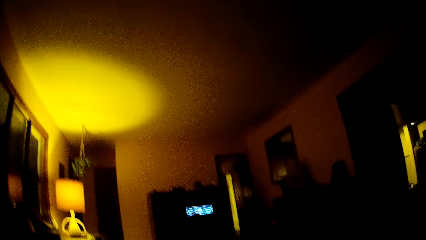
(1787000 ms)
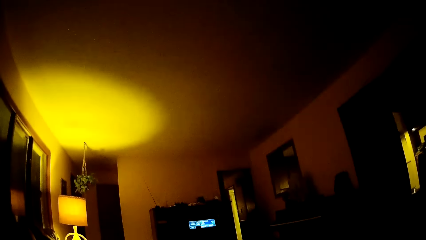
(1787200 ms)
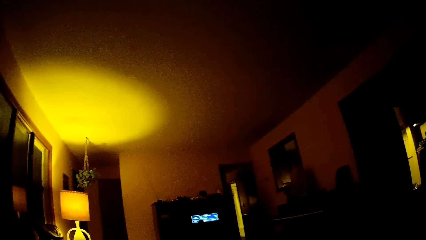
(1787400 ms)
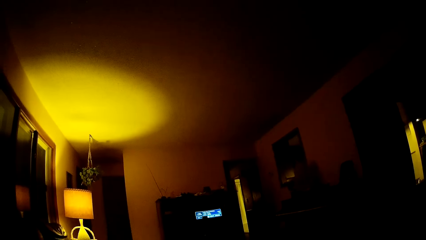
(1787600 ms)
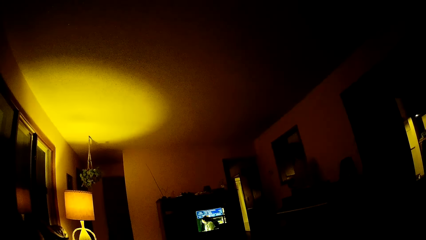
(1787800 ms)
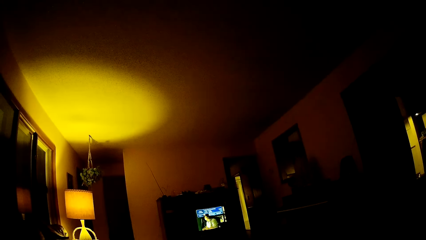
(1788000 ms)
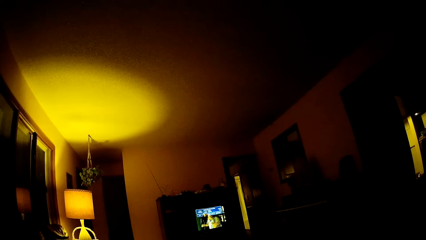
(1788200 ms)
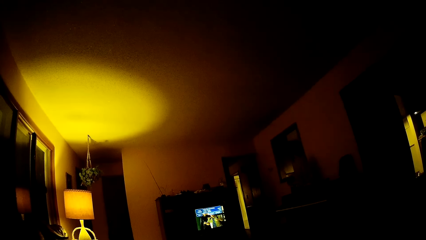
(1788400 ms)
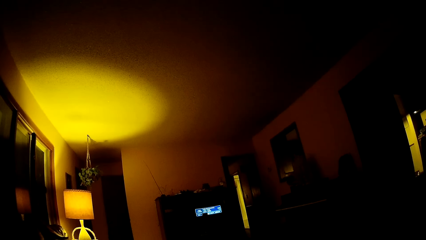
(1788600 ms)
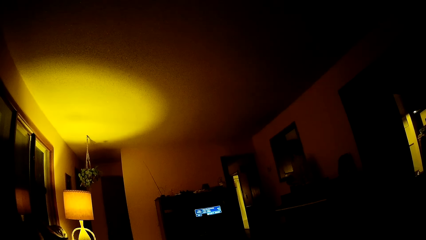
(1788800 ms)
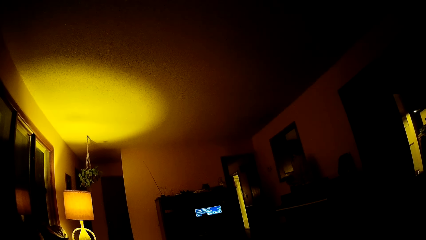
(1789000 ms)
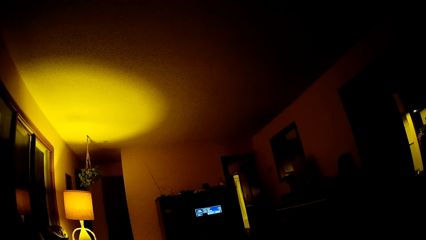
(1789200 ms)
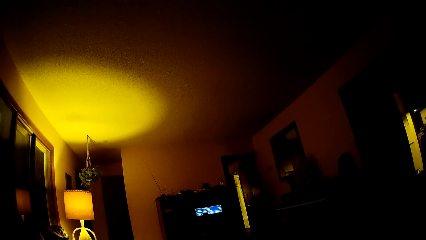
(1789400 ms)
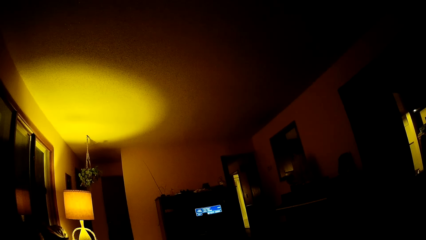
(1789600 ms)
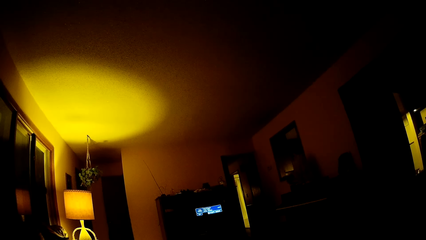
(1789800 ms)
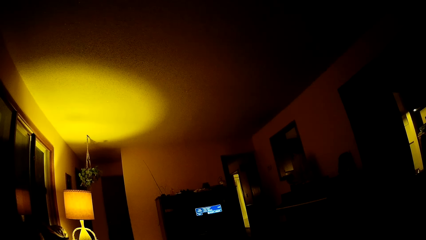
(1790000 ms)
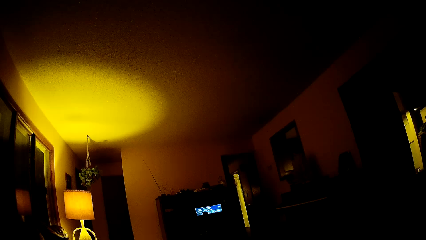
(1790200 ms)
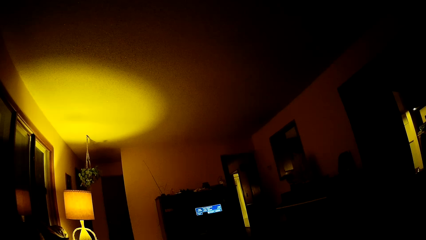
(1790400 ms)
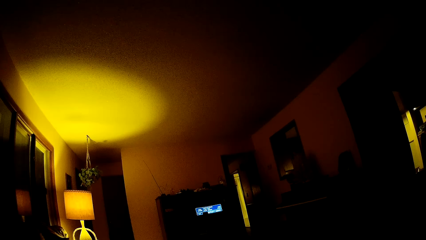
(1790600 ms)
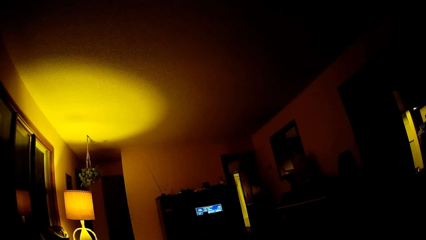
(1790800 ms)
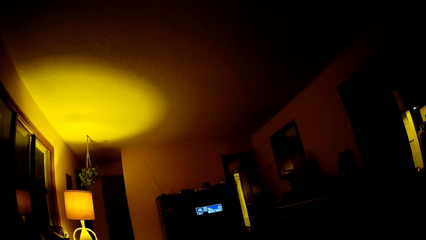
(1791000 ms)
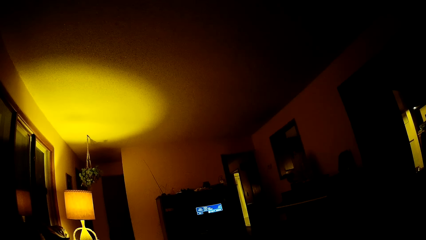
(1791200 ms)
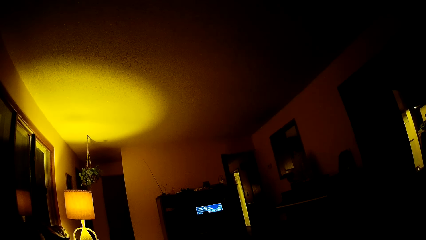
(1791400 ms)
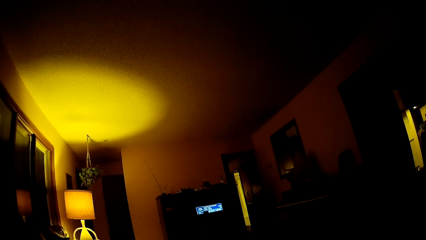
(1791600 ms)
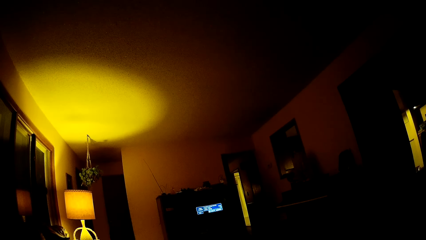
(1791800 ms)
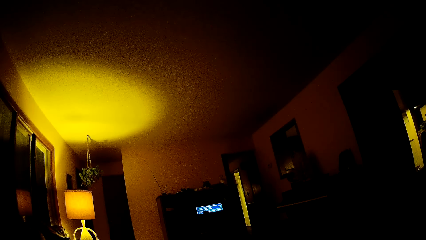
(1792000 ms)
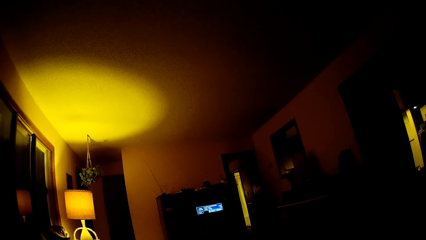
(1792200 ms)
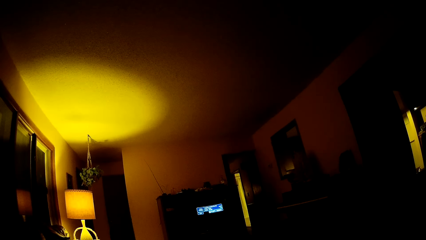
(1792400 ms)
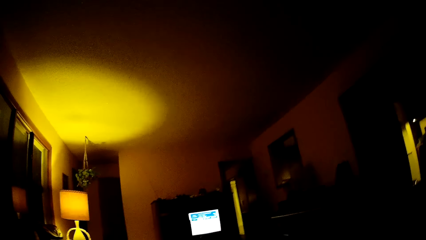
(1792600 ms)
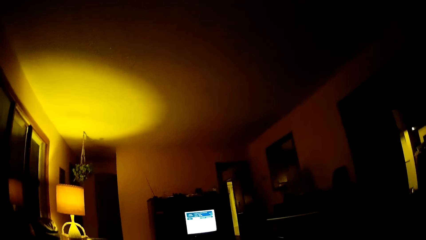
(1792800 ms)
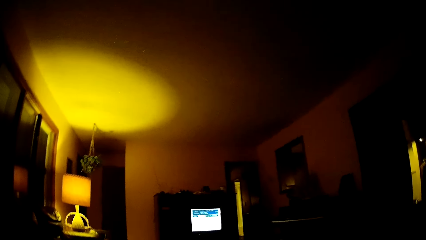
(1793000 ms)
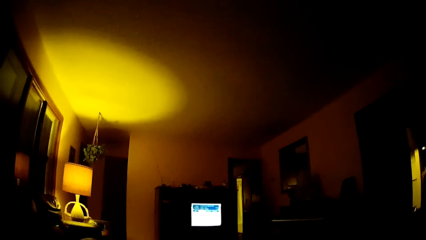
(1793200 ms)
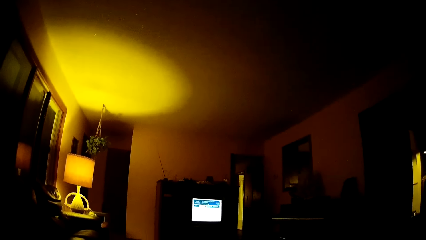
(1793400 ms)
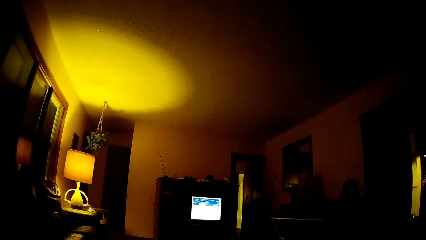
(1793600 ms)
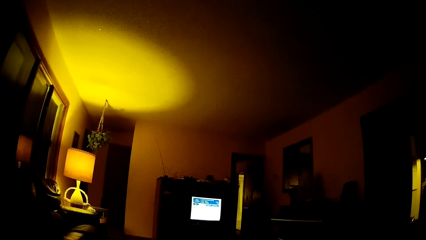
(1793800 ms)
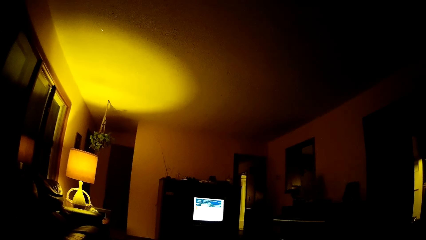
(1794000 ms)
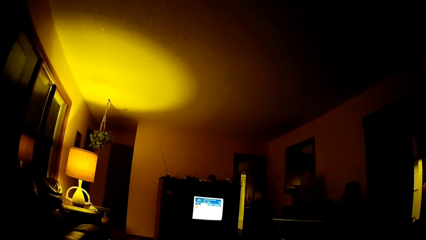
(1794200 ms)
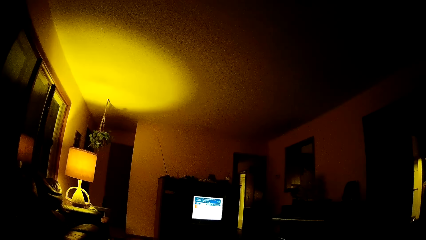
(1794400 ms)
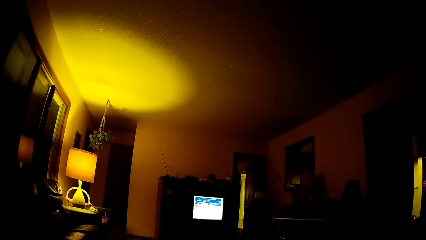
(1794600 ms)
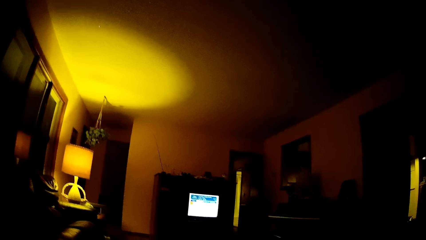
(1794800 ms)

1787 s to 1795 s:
The camera wearer watches television.
